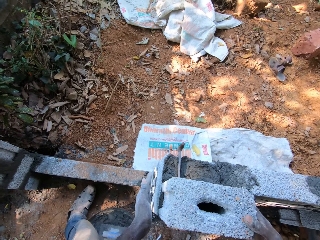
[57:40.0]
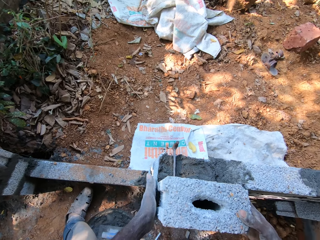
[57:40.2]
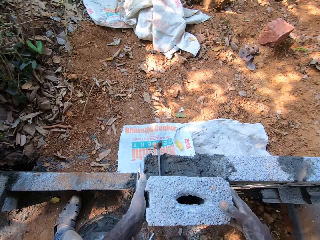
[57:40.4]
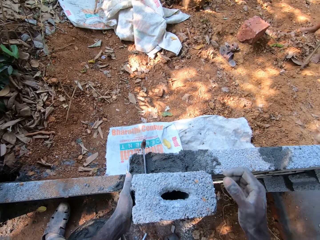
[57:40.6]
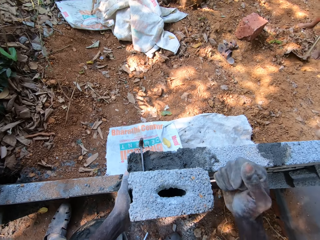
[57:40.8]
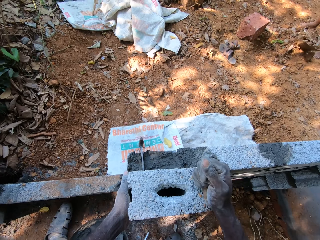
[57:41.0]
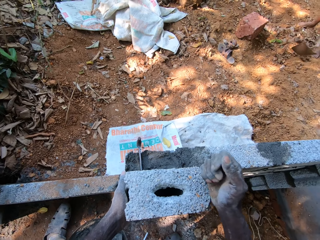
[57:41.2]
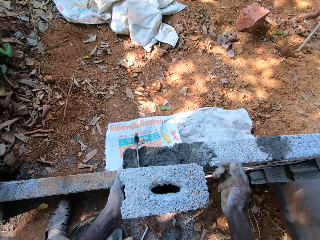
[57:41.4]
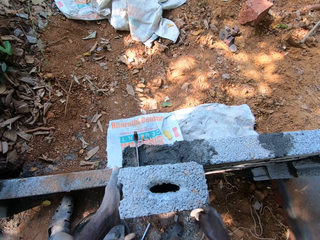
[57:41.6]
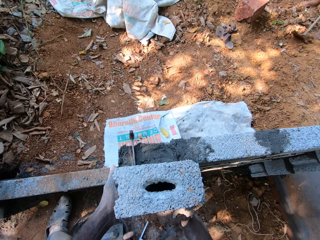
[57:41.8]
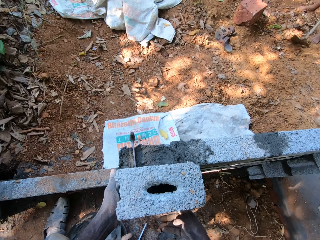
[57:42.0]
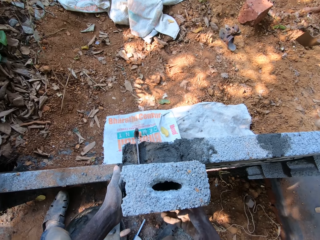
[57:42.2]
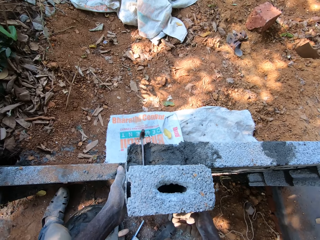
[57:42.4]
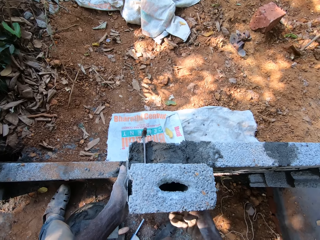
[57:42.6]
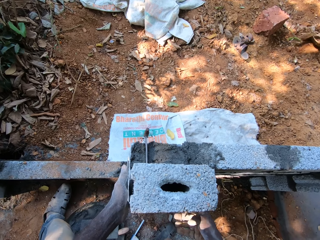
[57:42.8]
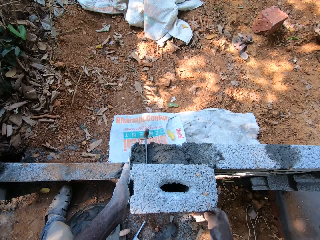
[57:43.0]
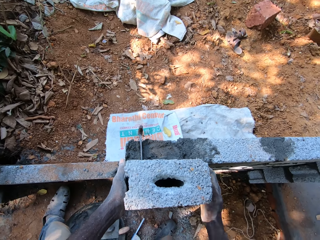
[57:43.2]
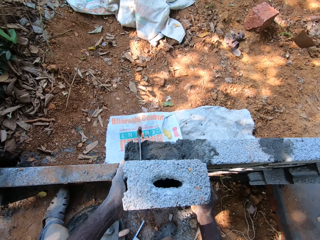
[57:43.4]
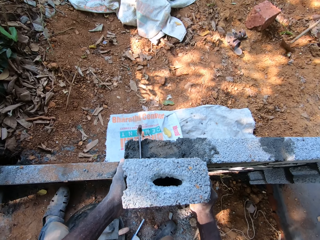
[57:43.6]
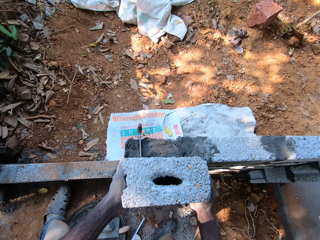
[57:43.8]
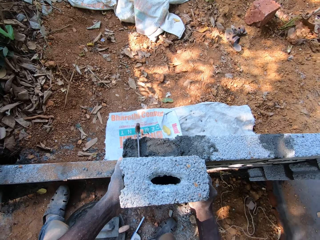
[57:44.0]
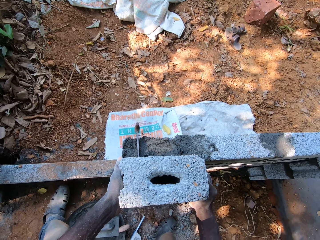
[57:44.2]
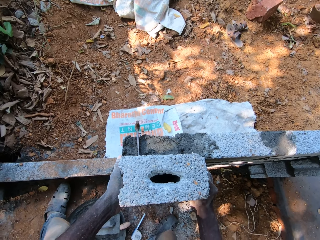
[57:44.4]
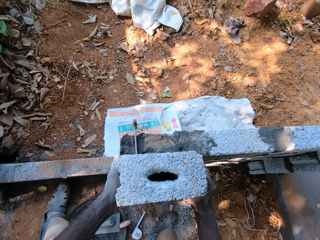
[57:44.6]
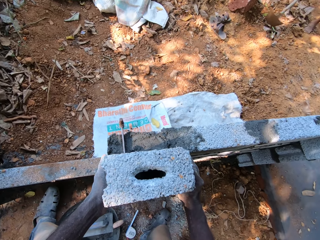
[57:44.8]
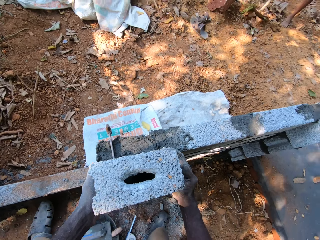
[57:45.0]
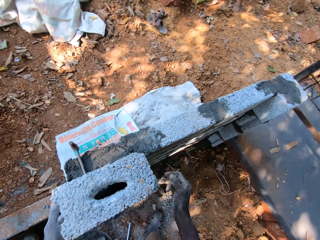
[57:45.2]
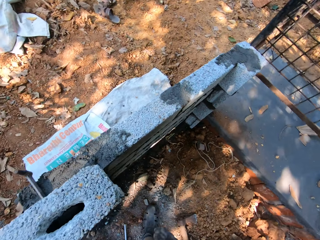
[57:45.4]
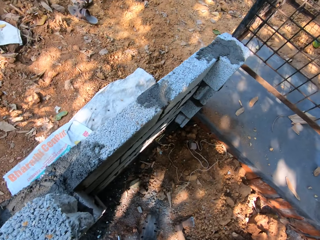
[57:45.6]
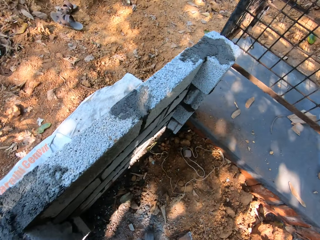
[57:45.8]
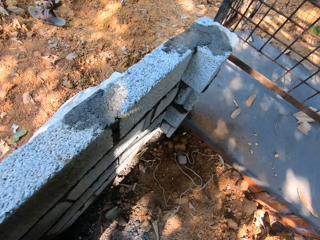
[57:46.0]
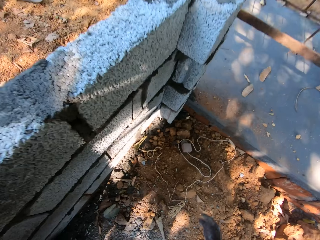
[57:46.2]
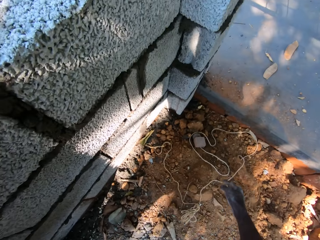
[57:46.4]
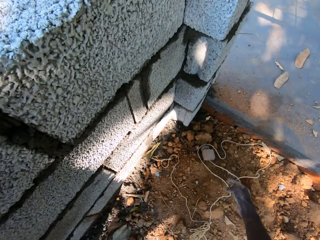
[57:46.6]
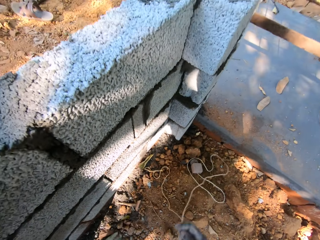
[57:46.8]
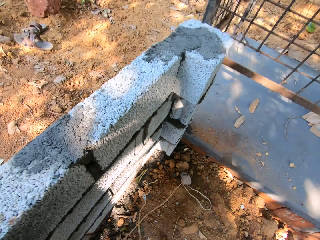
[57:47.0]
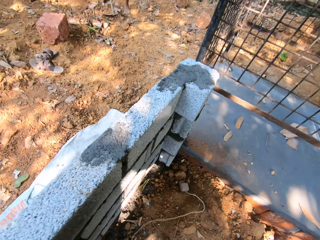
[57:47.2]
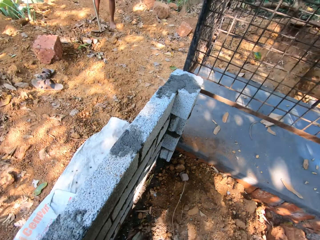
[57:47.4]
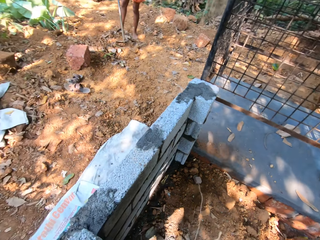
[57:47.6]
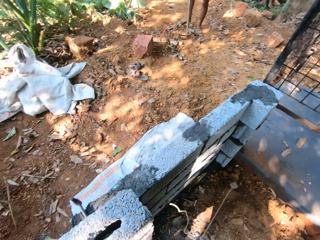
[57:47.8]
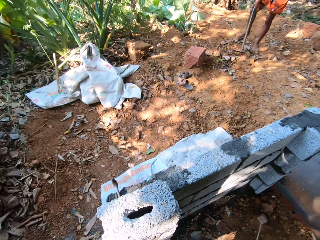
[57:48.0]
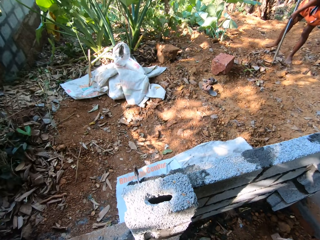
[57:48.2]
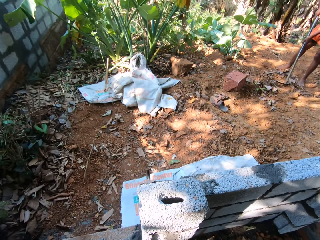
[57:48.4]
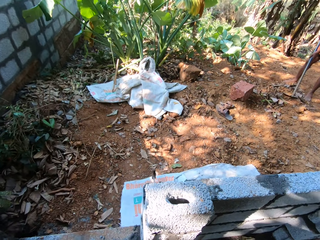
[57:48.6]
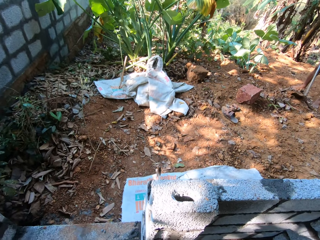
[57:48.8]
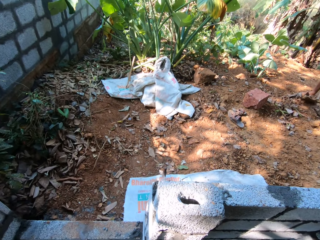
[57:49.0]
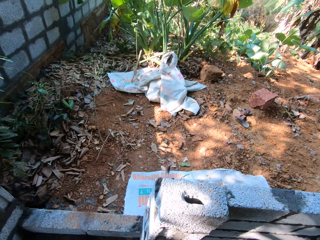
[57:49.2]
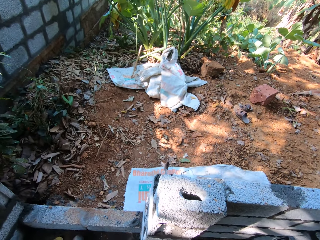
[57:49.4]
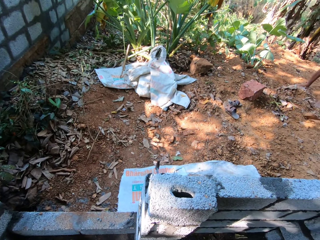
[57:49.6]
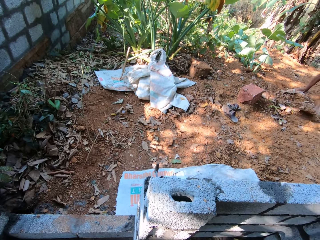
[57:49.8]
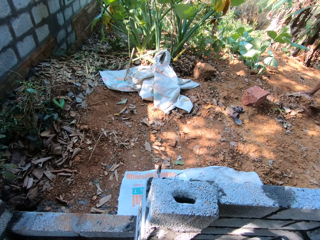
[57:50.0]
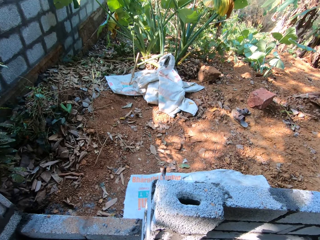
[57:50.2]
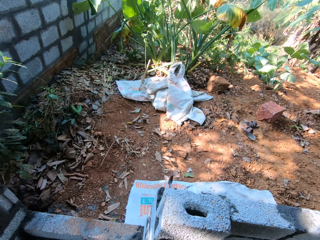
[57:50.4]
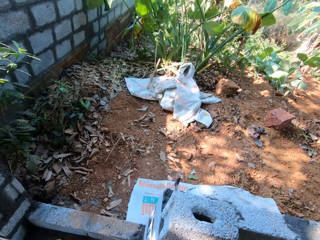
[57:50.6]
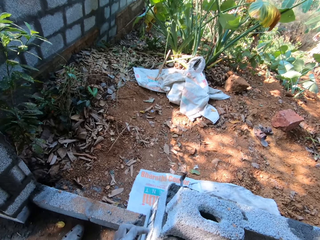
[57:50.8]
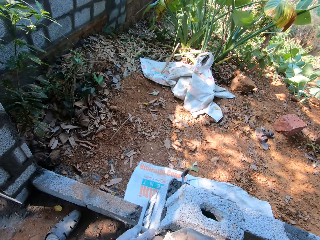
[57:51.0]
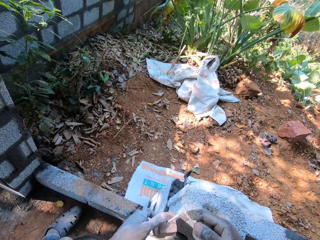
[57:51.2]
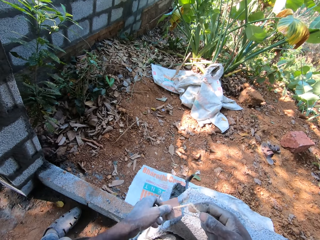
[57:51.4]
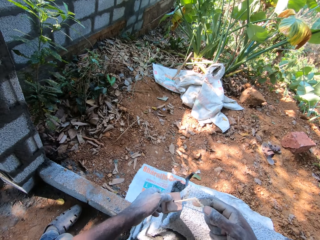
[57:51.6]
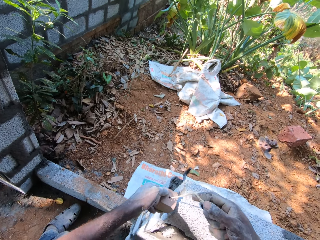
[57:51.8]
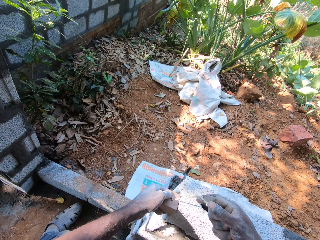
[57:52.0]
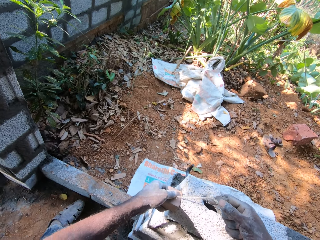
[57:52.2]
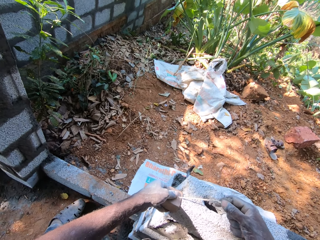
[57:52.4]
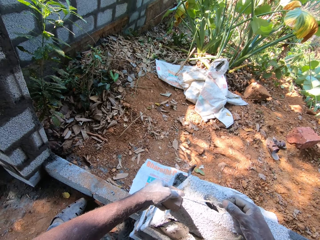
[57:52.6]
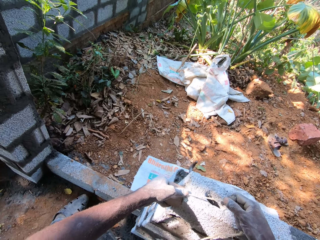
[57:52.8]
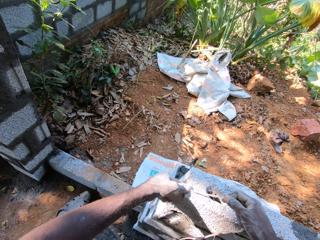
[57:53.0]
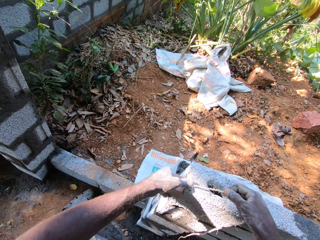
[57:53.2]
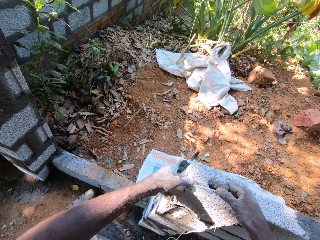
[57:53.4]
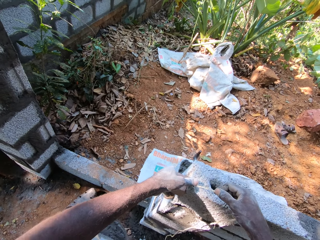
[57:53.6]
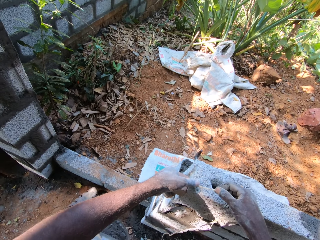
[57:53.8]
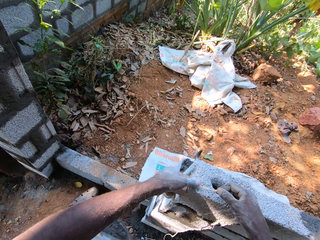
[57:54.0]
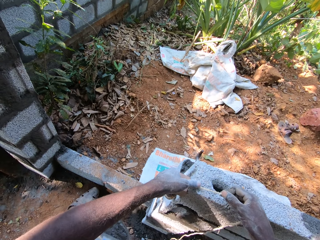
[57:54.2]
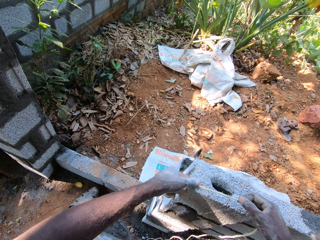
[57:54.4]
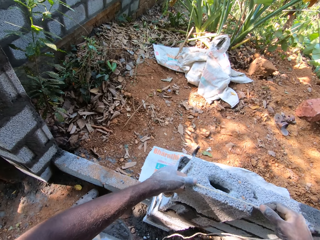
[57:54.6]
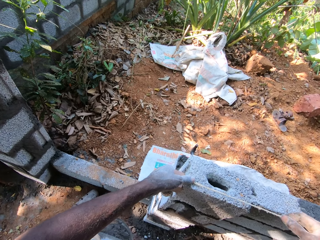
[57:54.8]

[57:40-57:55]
The camera wearer hits the cinder block with his right hand. The man gathers leaves and sand on the floor with the hoe in both hands. The camera wearer sets the cinder block on the stacks of cinder blocks with both hands. He picks up a rope or plumb bob on the ground with his right hand. He holds a wood with his left hand. He holds the rope on the block with both hands.

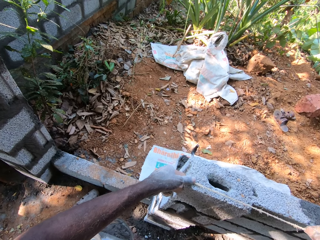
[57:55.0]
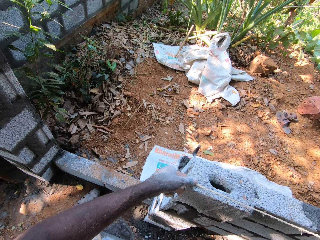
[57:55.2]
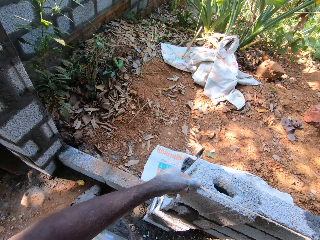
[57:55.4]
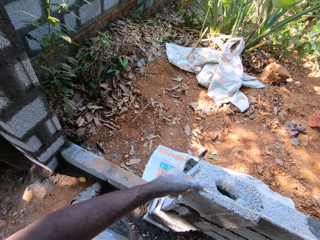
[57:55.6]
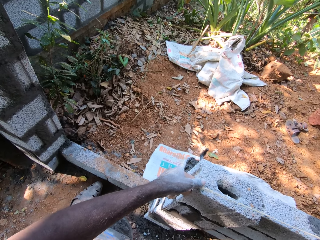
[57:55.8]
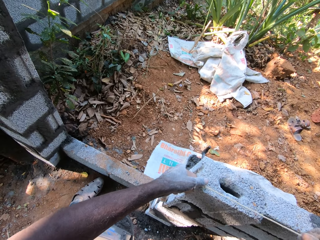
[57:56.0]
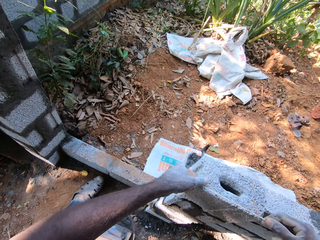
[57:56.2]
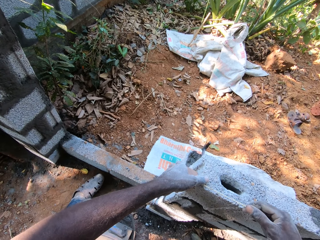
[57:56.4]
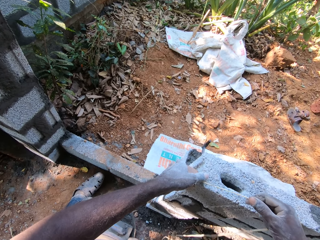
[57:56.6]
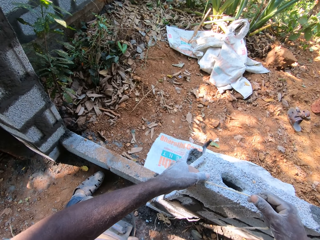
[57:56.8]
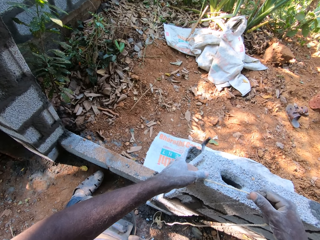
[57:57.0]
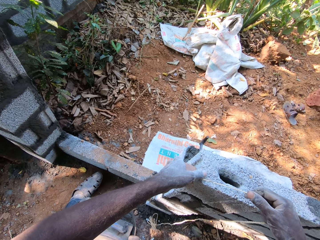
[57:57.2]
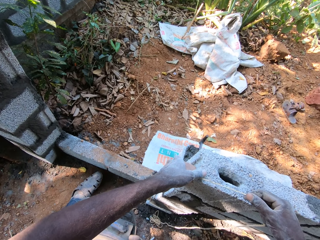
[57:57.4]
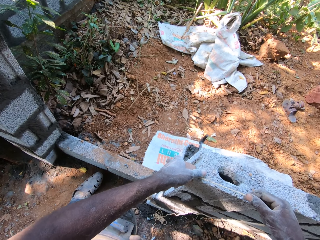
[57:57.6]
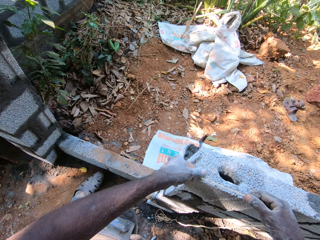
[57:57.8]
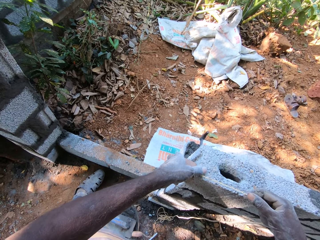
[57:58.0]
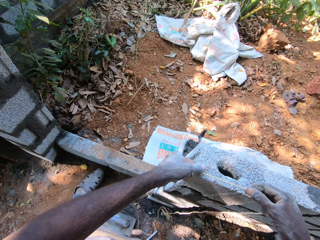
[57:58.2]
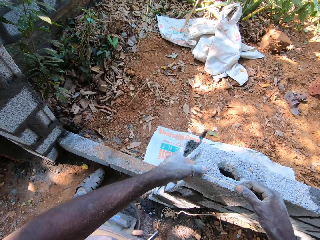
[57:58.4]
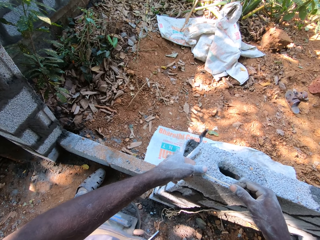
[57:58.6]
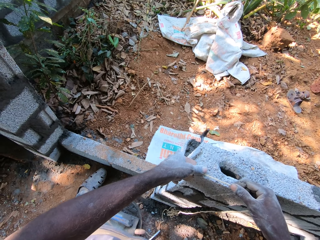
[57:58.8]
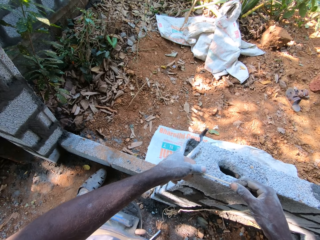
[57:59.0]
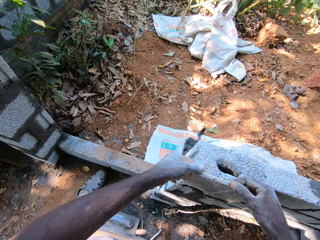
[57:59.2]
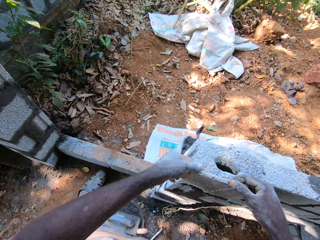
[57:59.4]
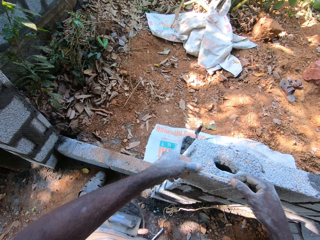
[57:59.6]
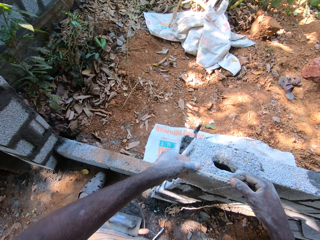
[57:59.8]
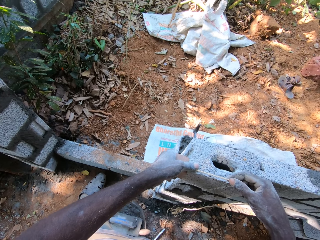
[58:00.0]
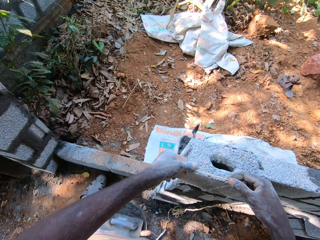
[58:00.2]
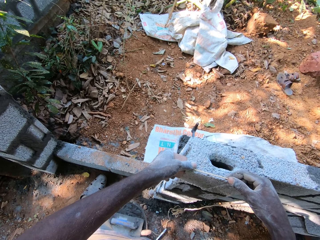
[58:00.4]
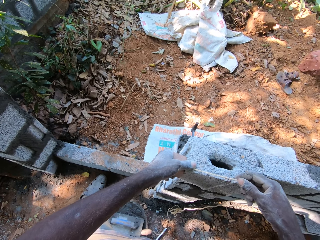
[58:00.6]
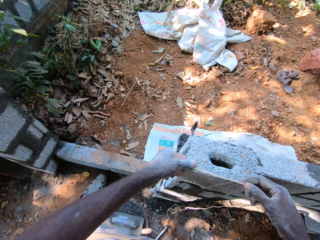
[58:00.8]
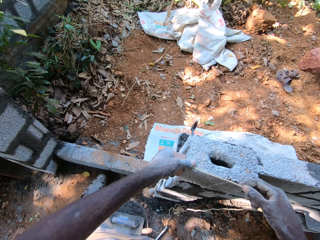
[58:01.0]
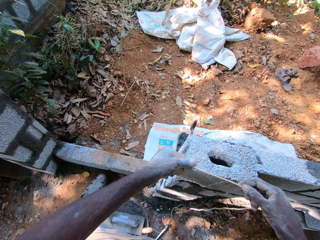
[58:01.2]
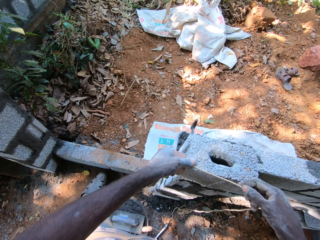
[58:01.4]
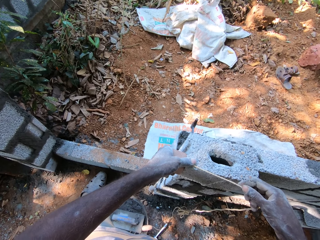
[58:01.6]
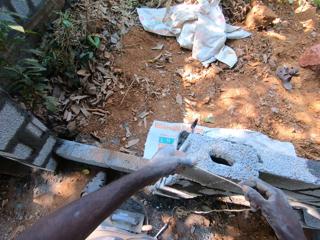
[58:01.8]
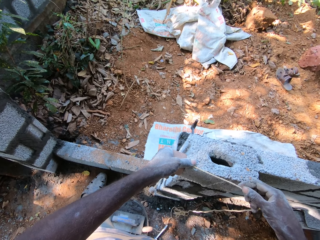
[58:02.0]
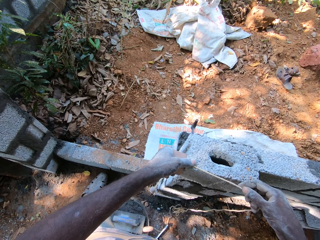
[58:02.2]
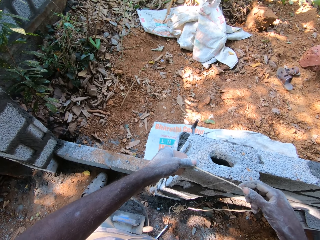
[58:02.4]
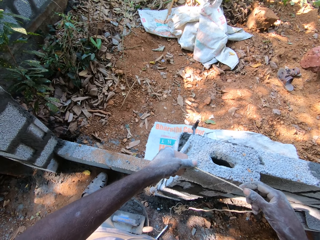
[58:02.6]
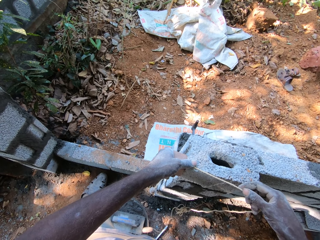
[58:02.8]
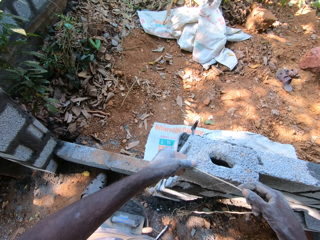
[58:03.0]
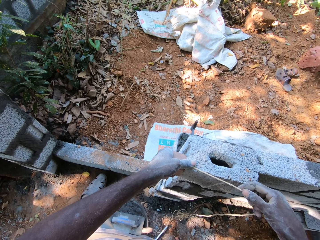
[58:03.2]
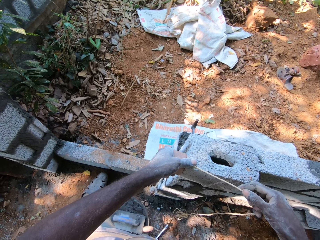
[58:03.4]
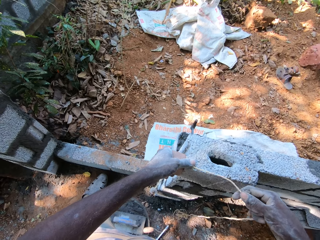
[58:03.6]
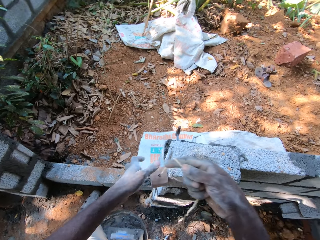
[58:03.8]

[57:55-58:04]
The camera wearer measures the wall with the plumb bob.
